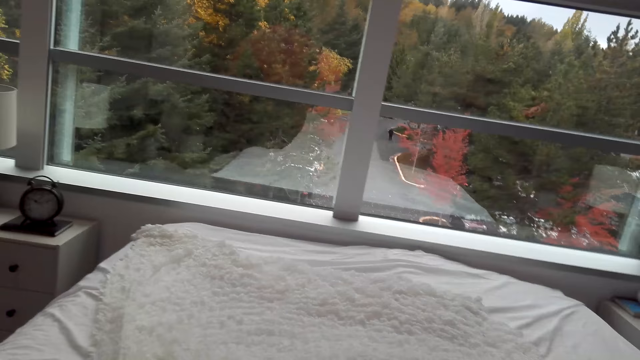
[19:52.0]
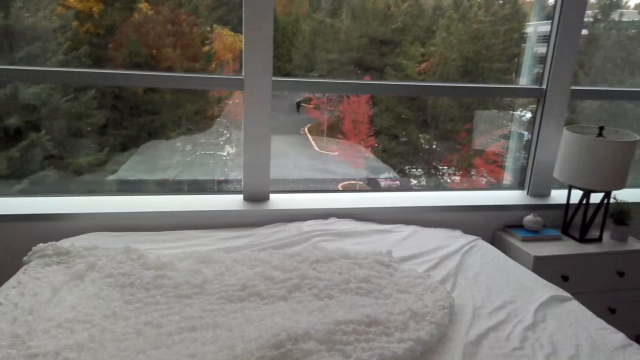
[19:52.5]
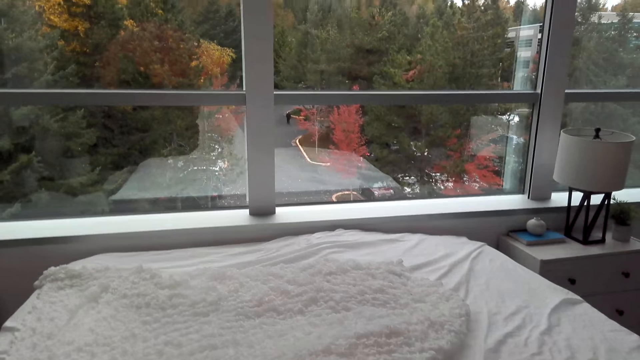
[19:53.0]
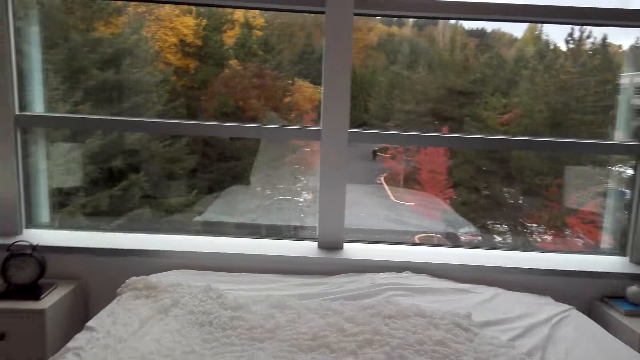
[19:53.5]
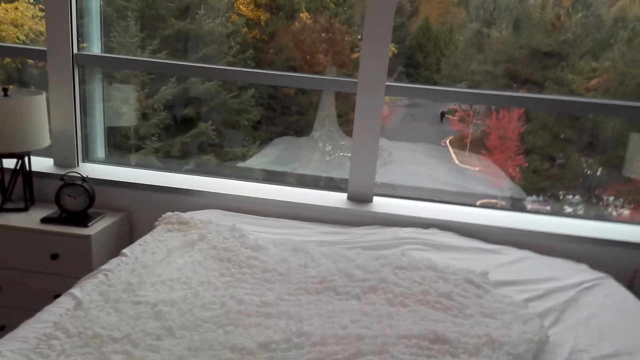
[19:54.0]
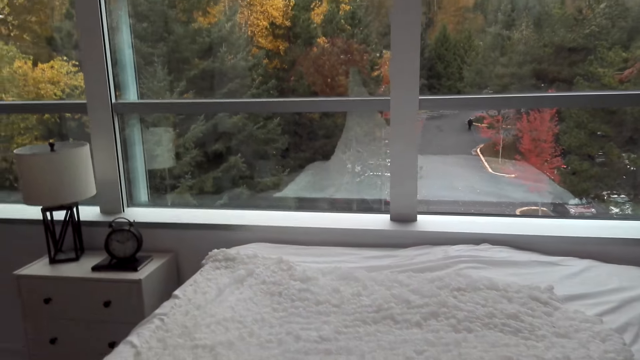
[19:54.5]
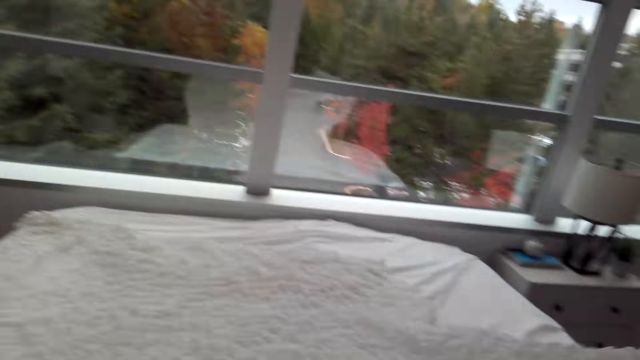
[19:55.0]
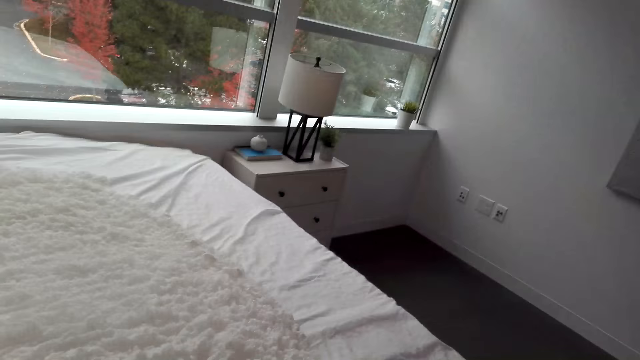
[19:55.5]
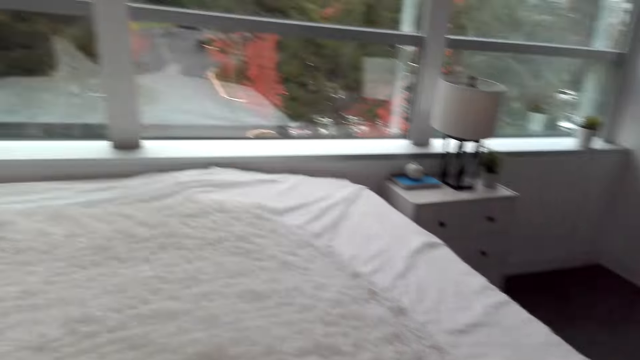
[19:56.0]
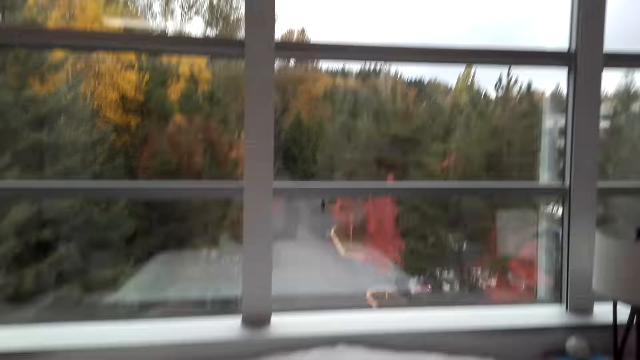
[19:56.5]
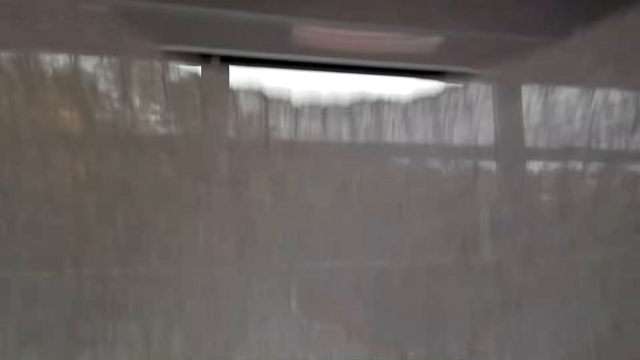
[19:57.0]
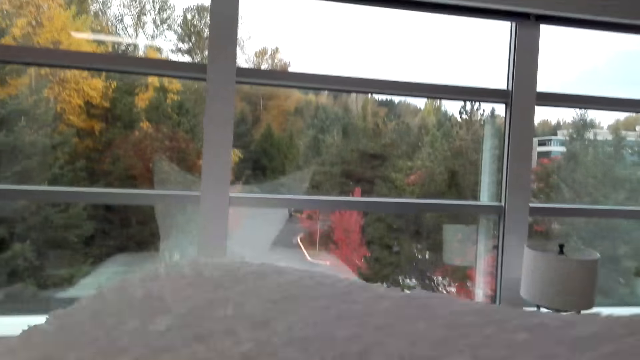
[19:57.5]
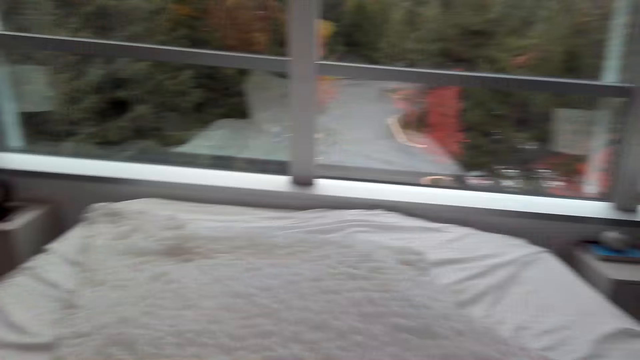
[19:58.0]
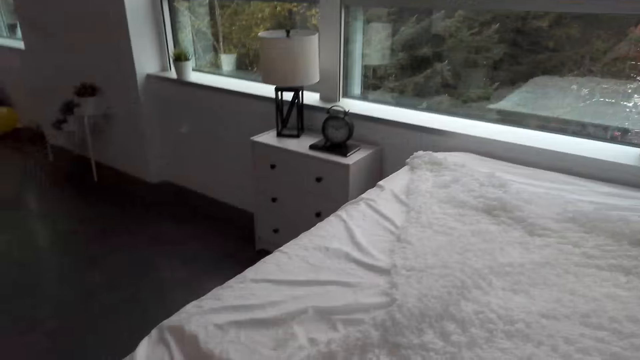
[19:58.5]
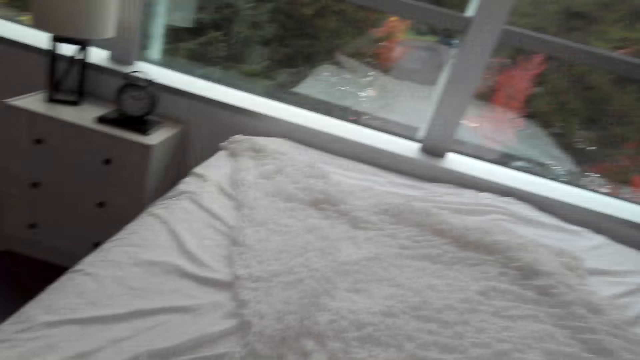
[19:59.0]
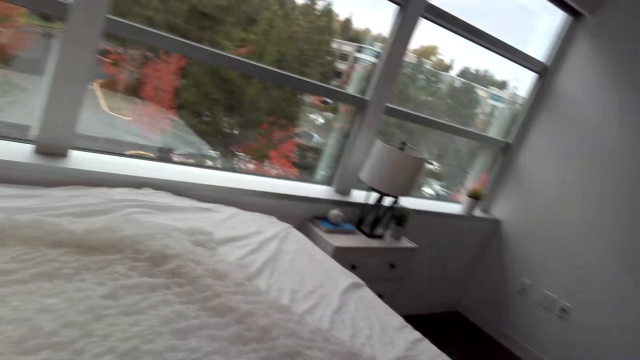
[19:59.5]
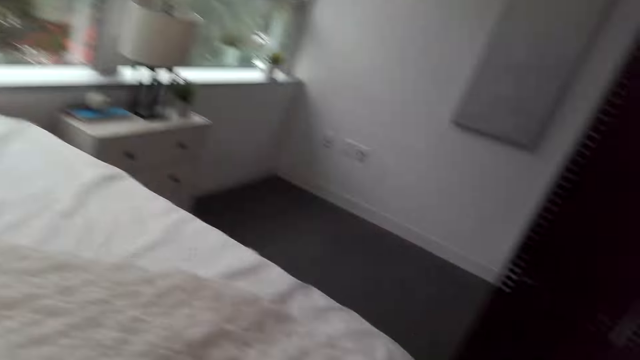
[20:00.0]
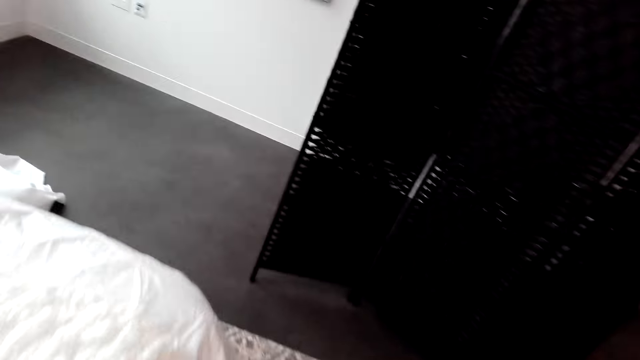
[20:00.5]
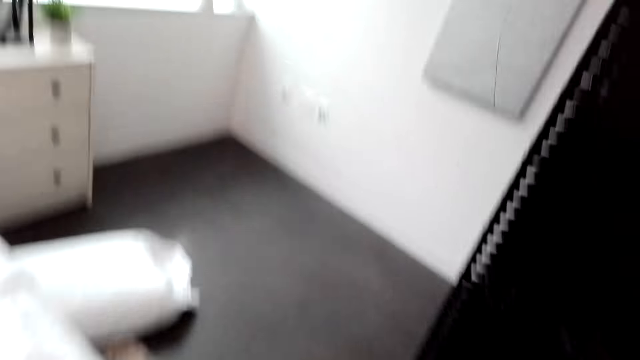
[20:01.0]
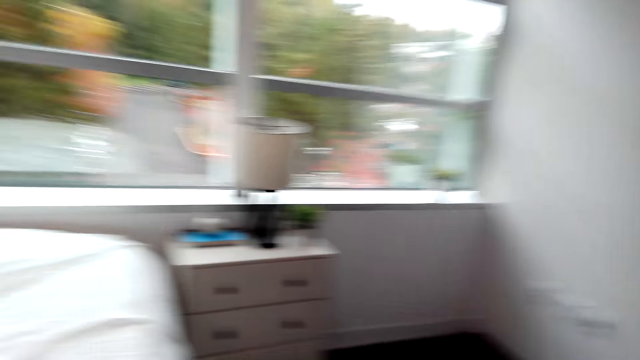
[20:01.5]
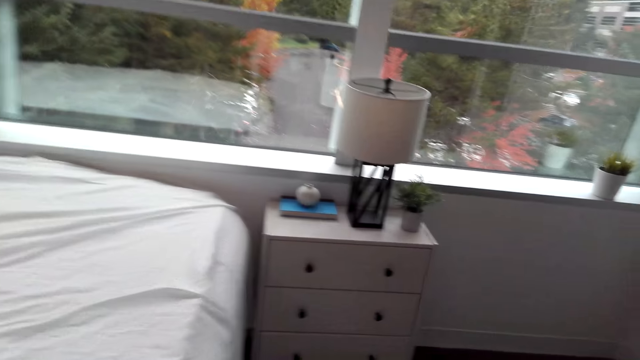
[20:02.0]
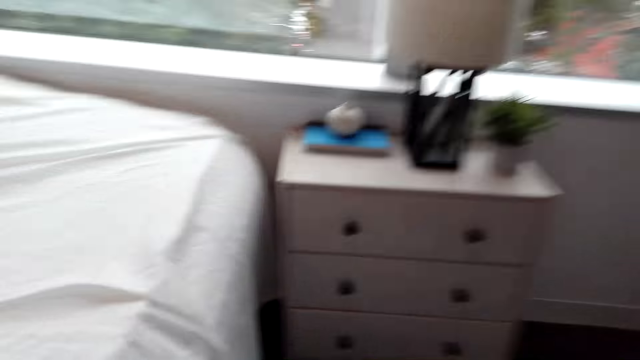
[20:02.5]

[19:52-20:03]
The camera wearer lifts the bed sheet and places the bed sheet on the bed. They look at the bed and walk around.

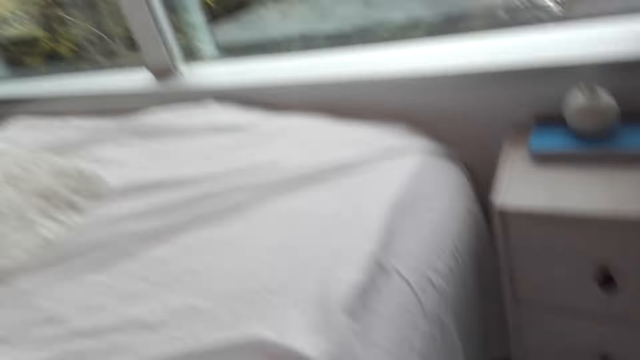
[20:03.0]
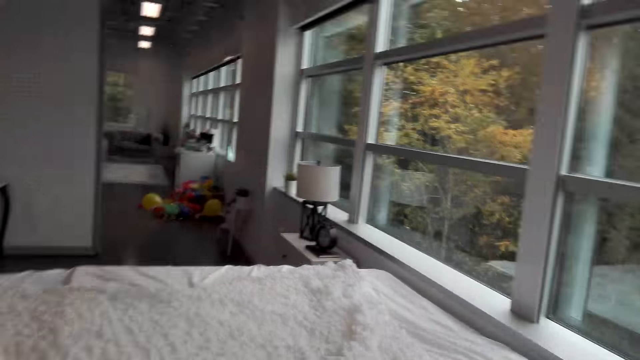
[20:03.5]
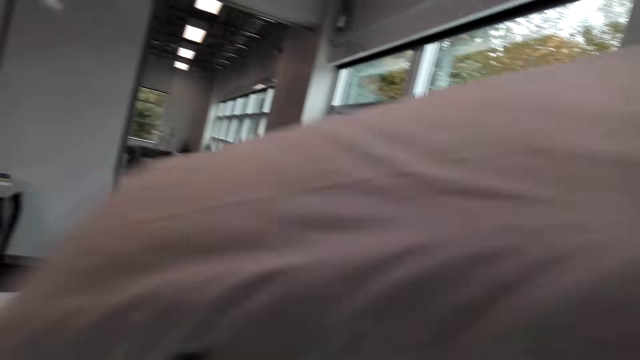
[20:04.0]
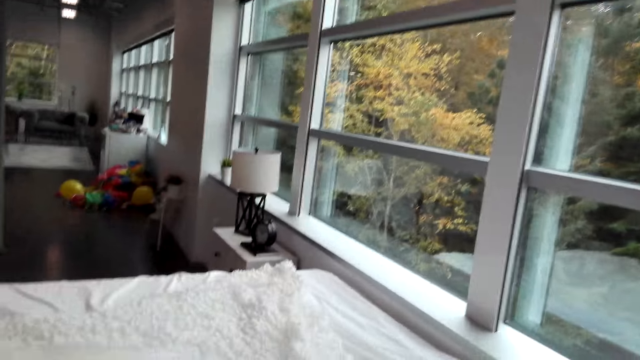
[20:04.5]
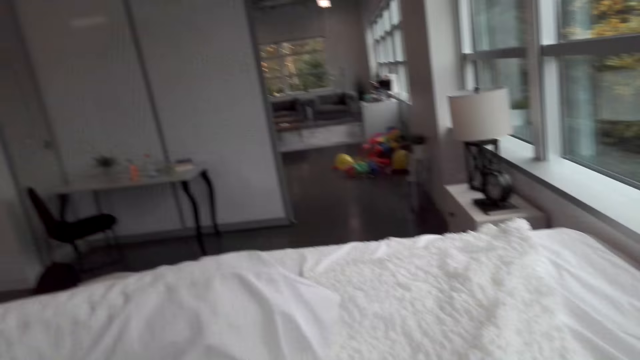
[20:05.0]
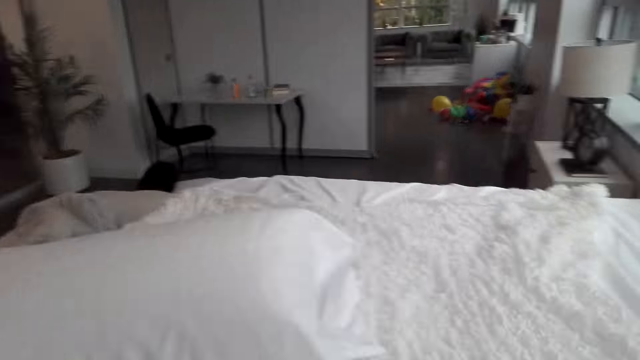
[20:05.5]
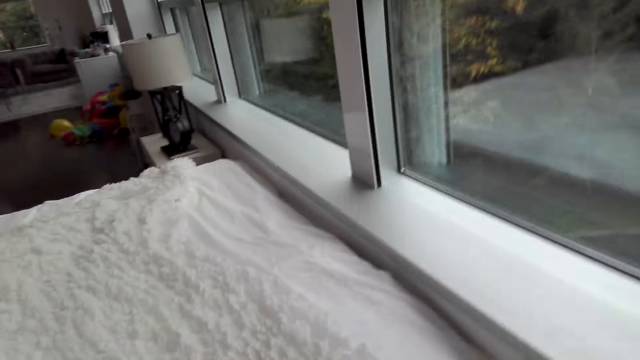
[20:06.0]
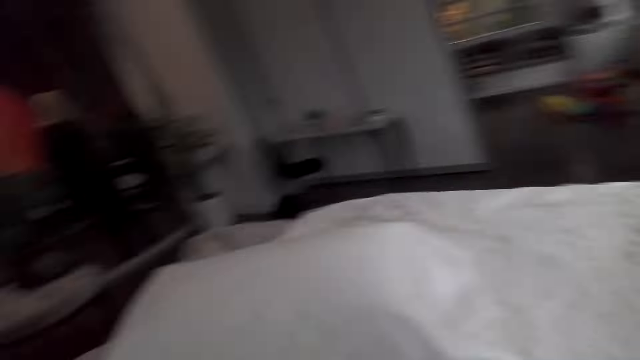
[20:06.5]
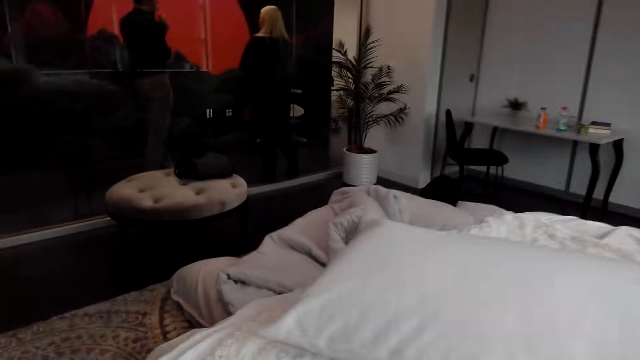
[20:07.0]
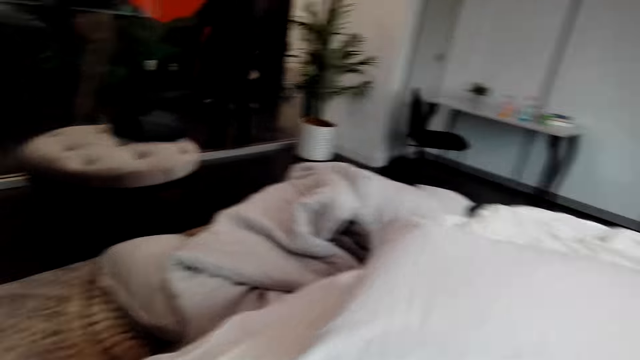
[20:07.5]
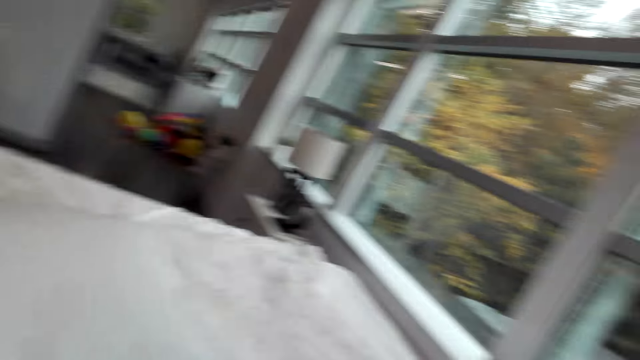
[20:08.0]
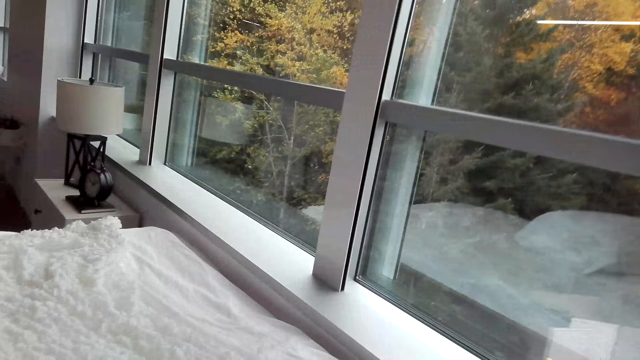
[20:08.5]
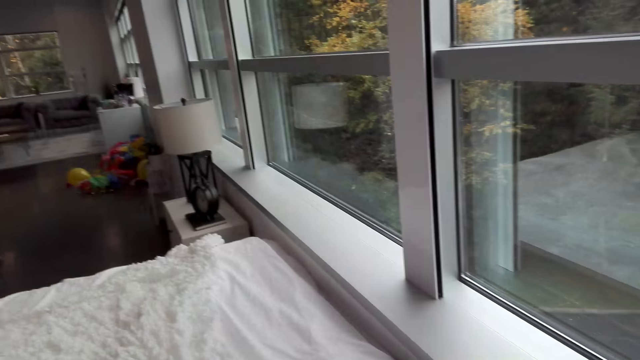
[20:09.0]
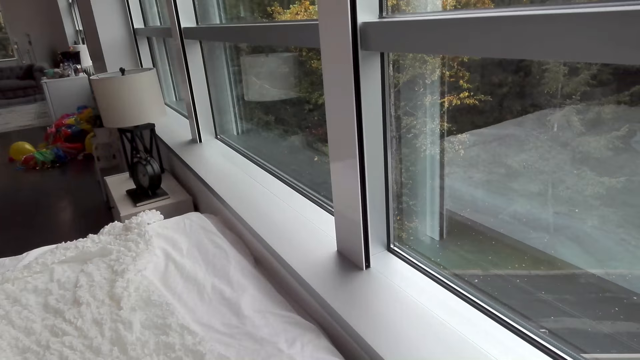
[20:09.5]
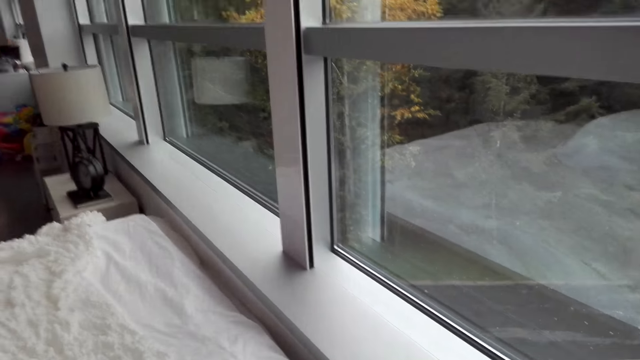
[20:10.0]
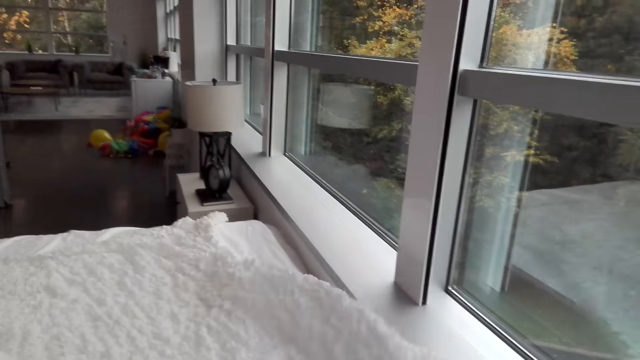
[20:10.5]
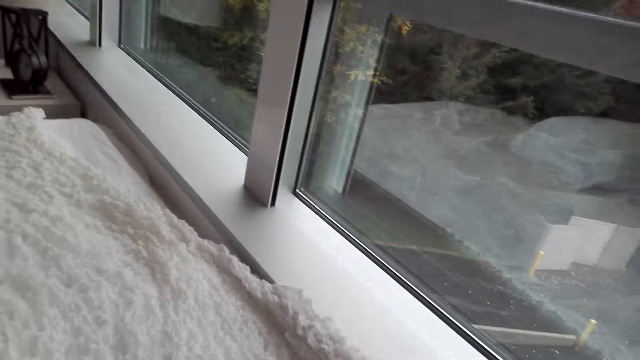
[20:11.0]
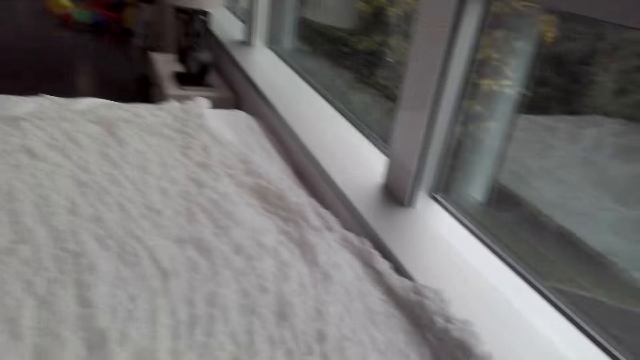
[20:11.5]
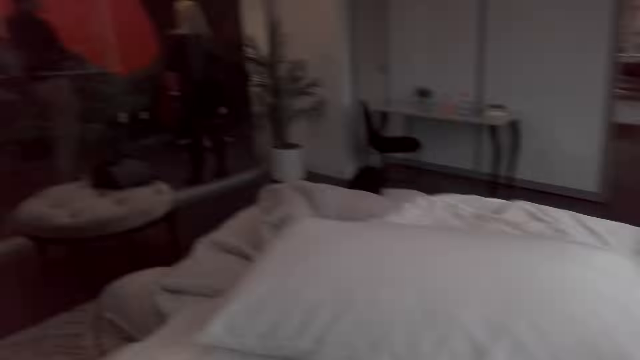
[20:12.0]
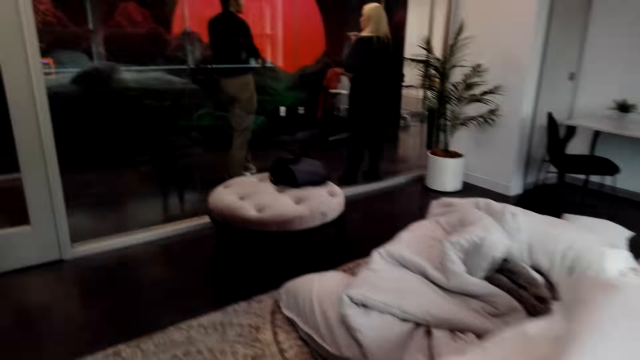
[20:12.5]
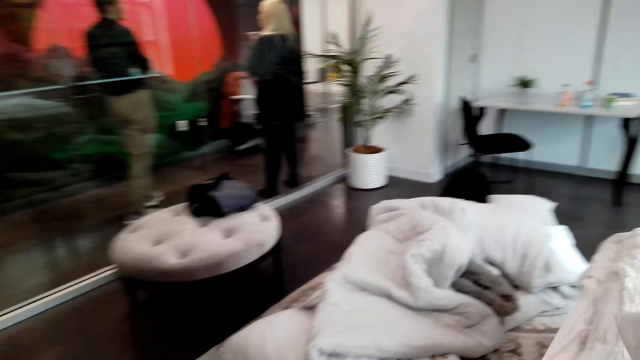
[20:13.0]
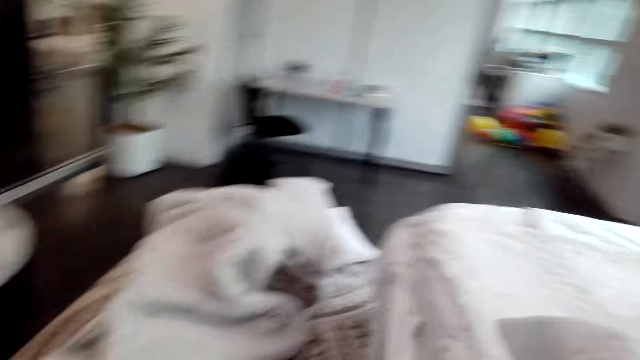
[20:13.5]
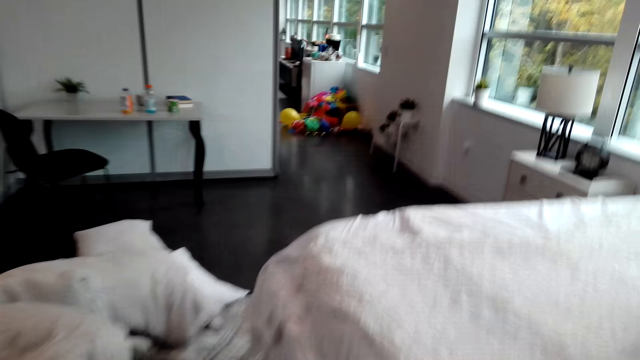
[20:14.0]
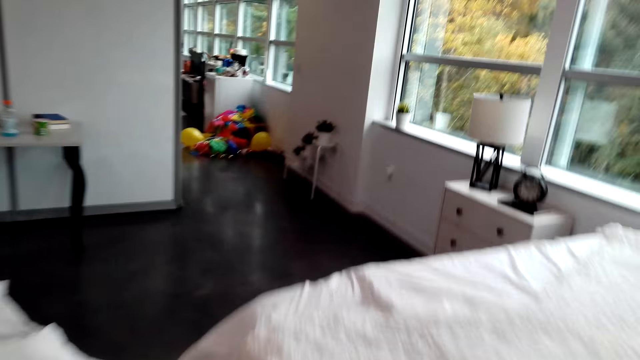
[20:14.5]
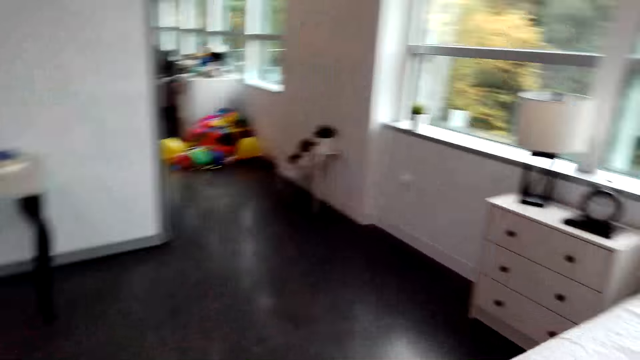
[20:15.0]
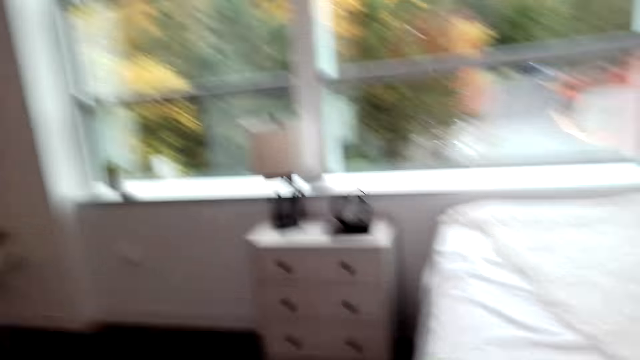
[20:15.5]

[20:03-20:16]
The camera wearer looks at the bed. They lift a pillow and drop the pillow on the bed. They look at the pillow, look at the bed, and make a step. They make the bed and walk around. They look at the bed and stretch the bed sheet. They walk around.
